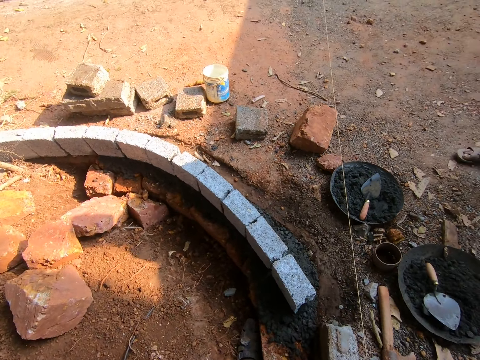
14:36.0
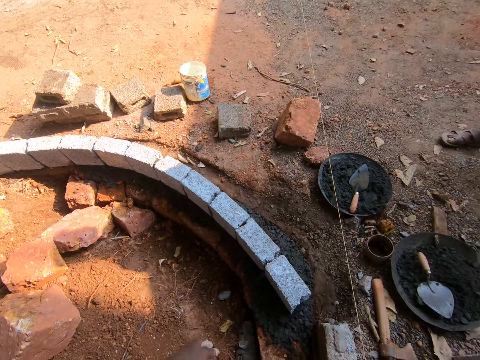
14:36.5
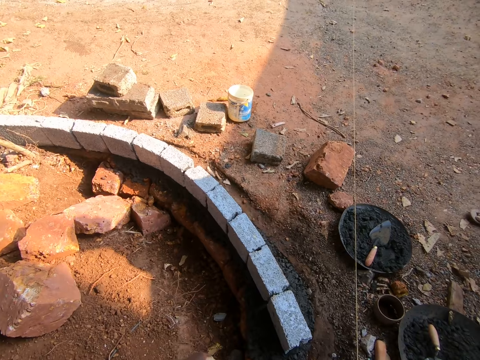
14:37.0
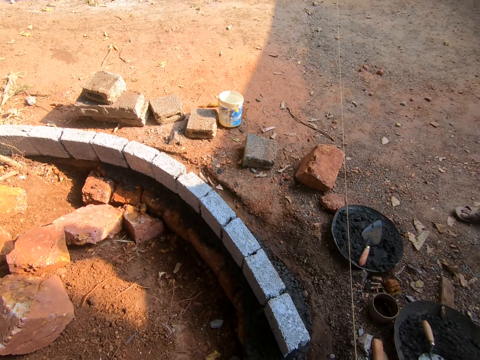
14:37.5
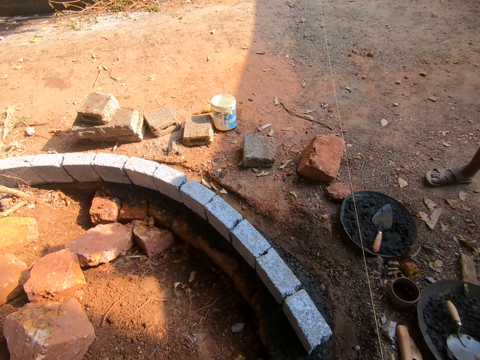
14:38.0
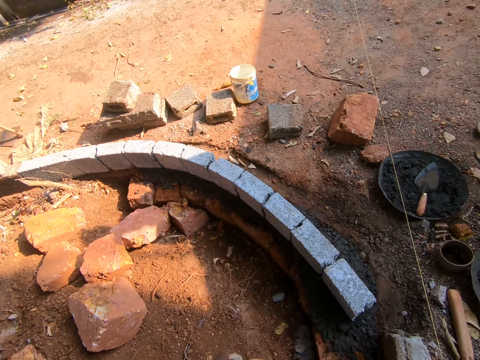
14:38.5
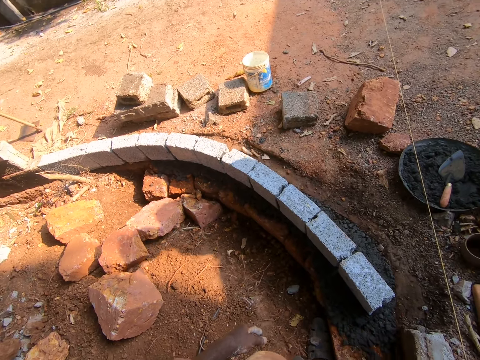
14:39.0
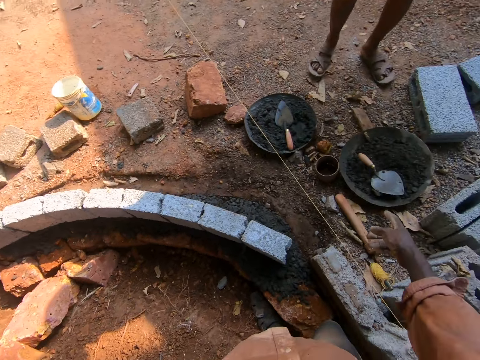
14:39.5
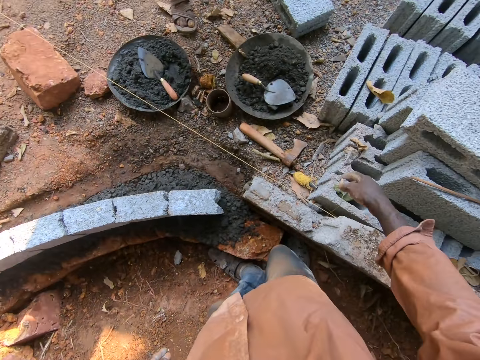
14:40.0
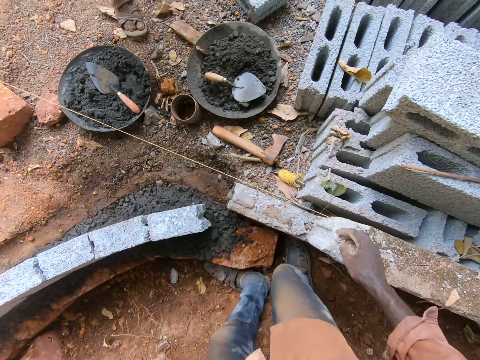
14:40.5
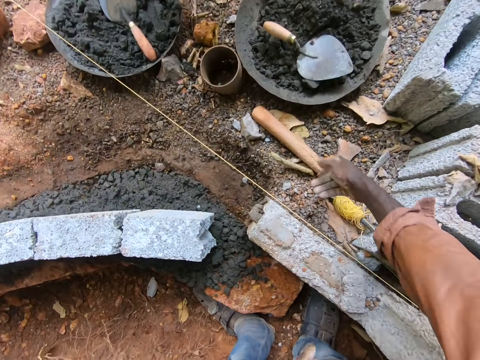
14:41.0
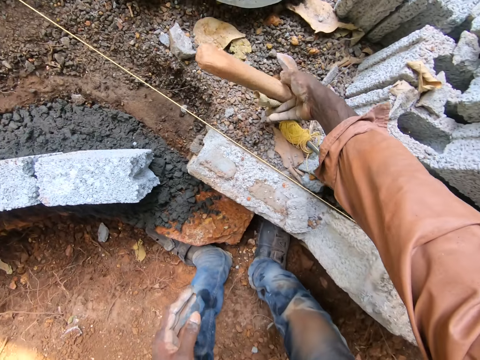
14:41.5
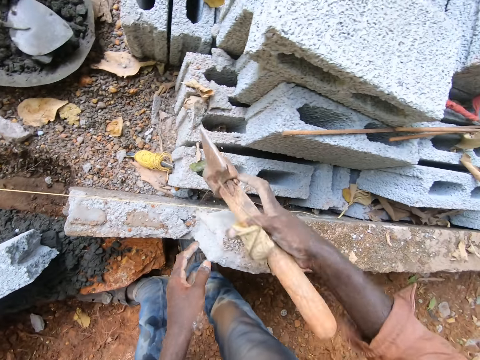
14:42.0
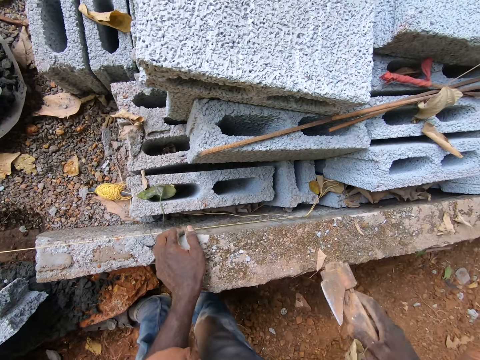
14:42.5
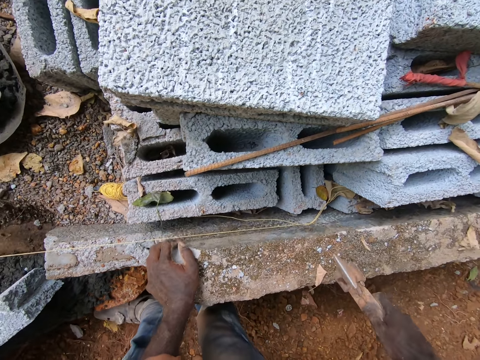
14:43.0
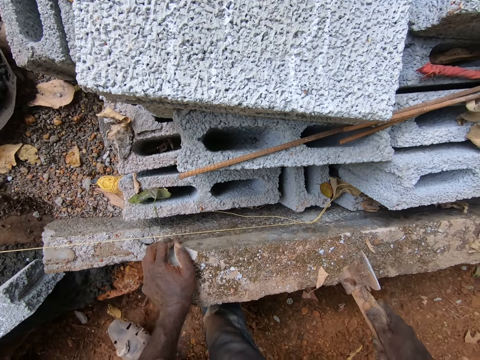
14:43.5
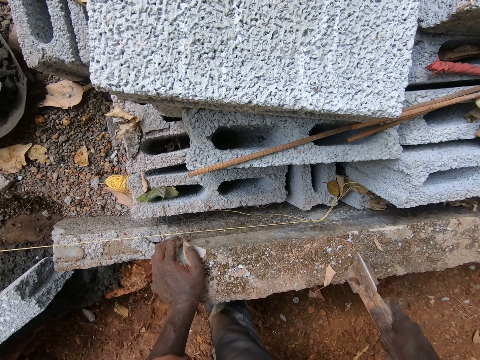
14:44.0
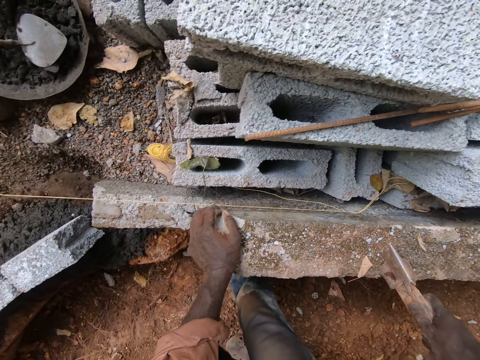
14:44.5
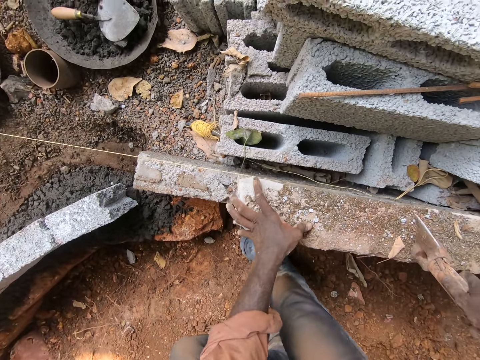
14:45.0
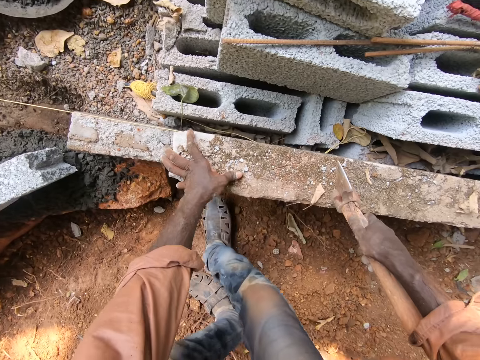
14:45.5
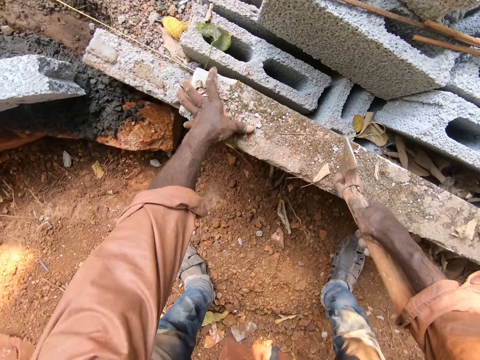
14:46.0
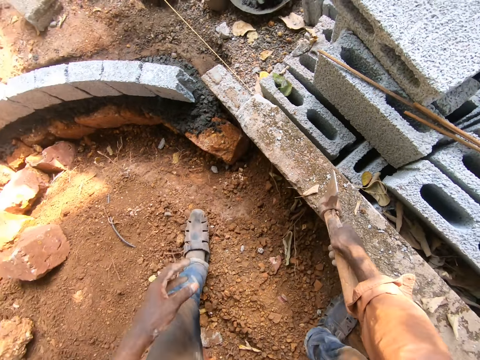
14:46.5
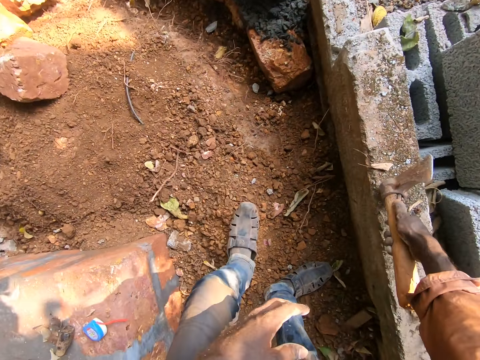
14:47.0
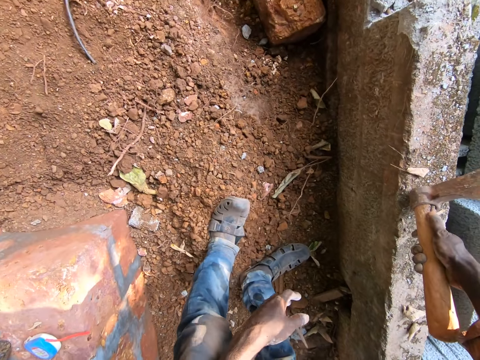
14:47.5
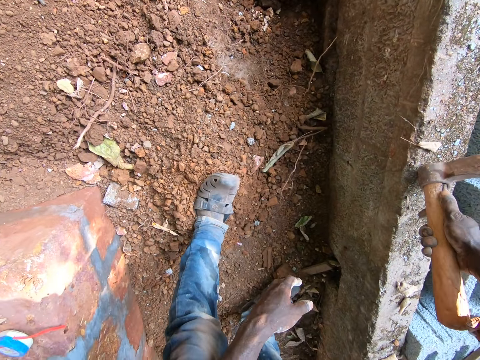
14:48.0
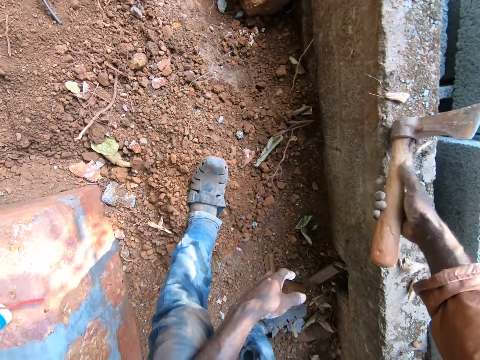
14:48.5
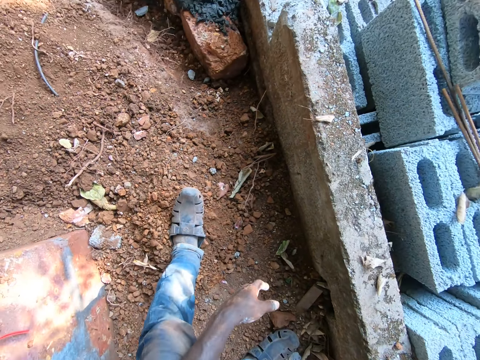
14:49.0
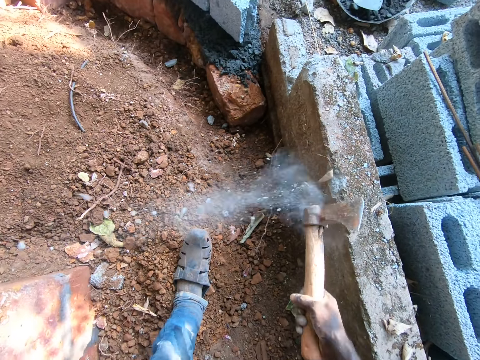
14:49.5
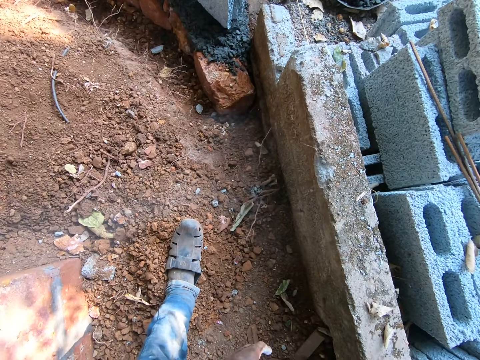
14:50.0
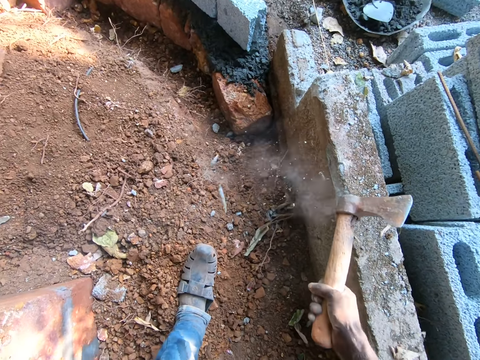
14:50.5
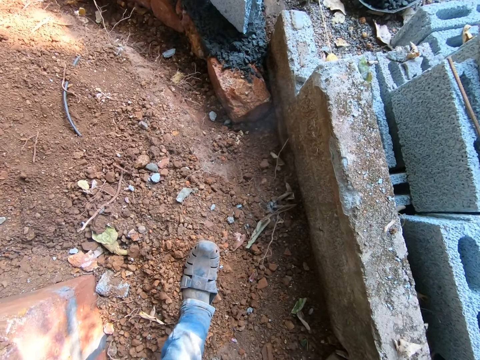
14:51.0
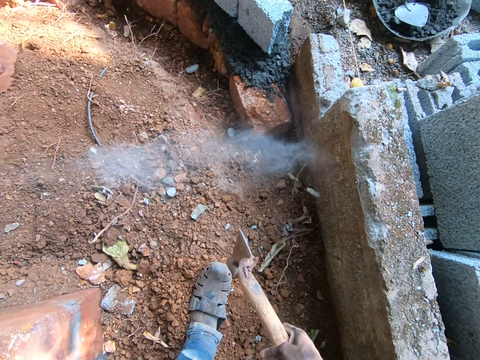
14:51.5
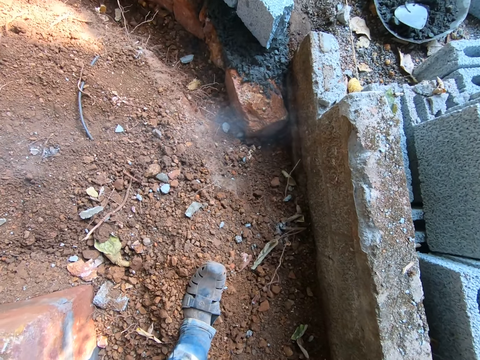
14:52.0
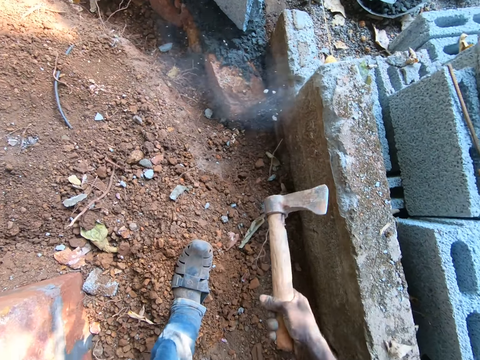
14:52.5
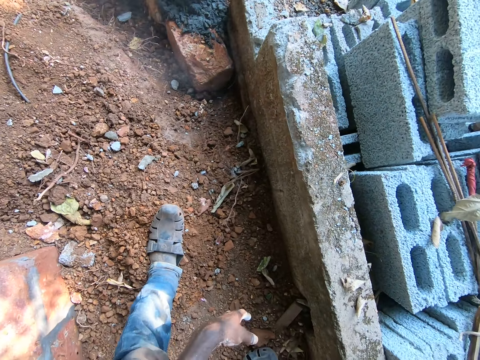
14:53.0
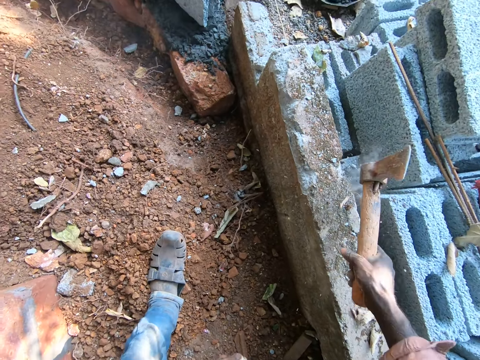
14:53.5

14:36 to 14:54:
The camera wearer picks an axe from the ground. They place hands on the brick. They interact with a person. They hold a brick. They interact with the person. They hit a brick wall with the axe.

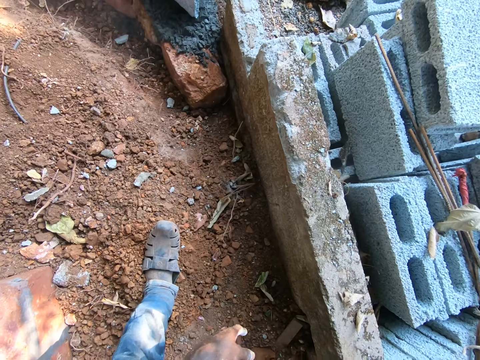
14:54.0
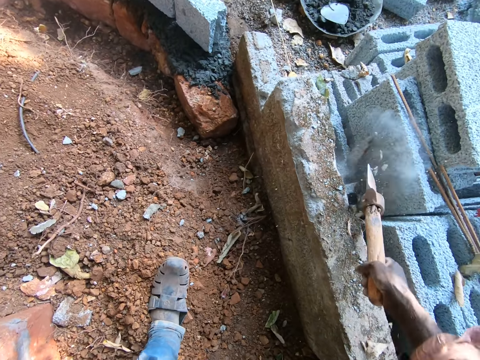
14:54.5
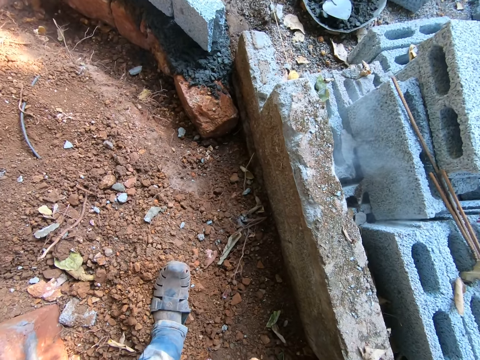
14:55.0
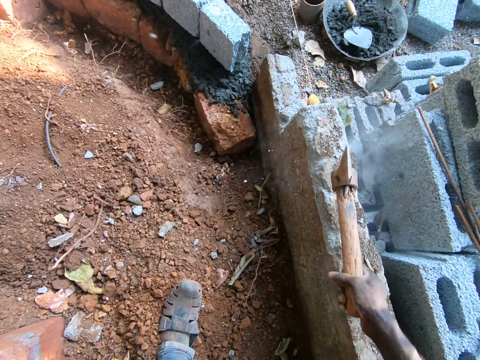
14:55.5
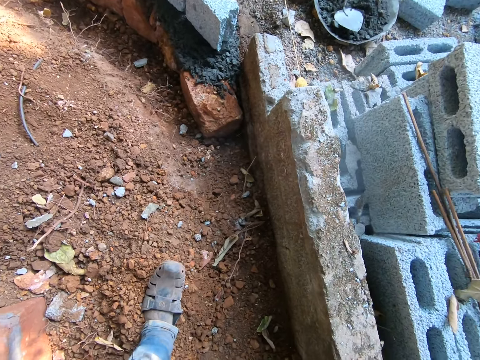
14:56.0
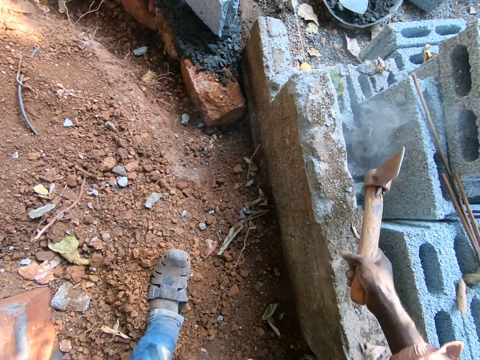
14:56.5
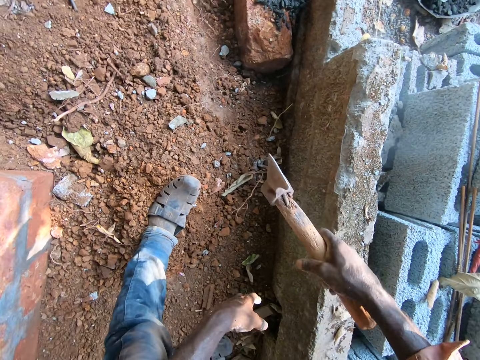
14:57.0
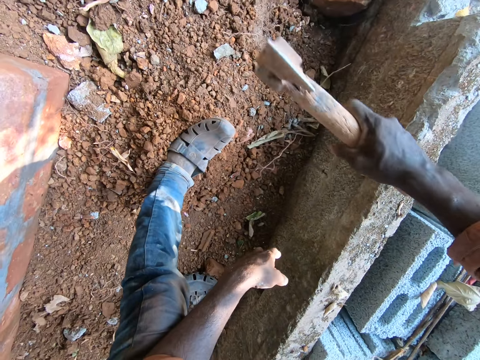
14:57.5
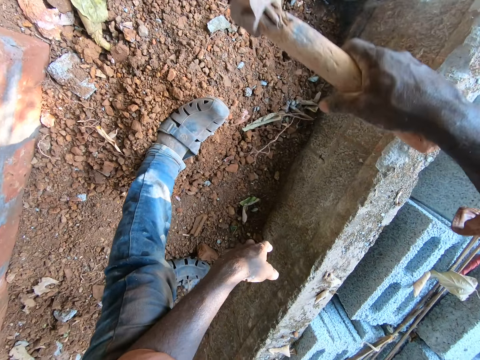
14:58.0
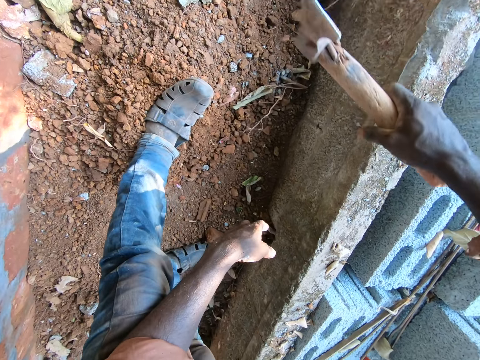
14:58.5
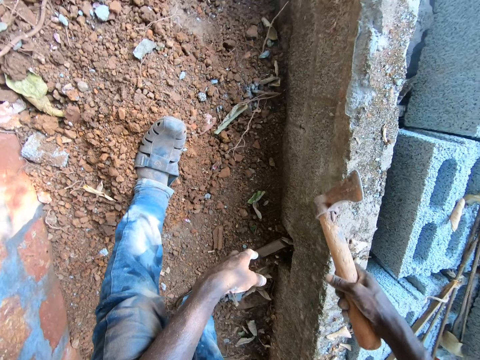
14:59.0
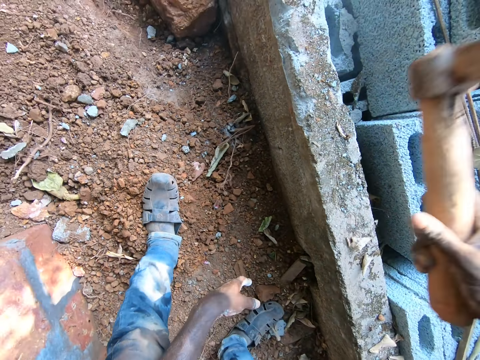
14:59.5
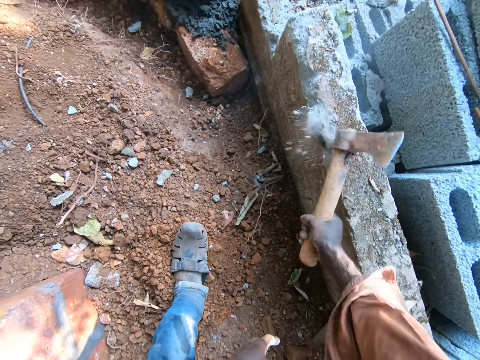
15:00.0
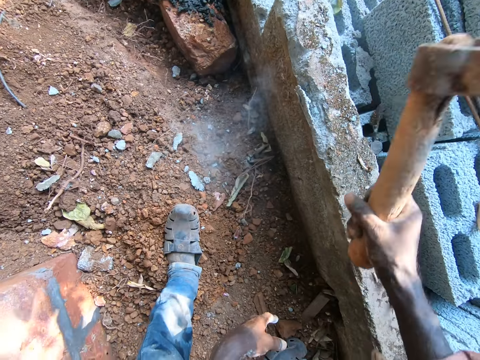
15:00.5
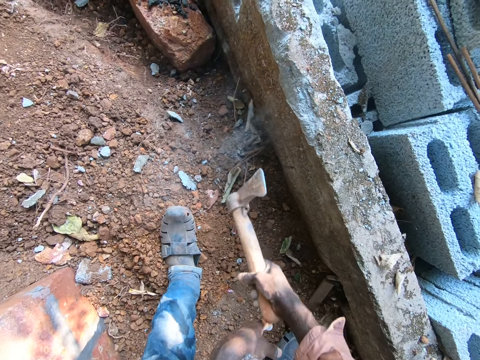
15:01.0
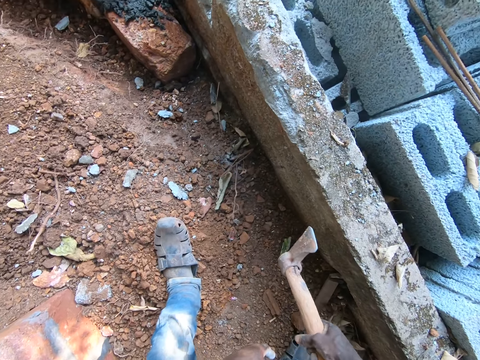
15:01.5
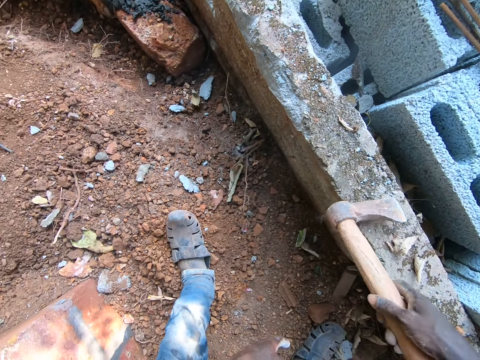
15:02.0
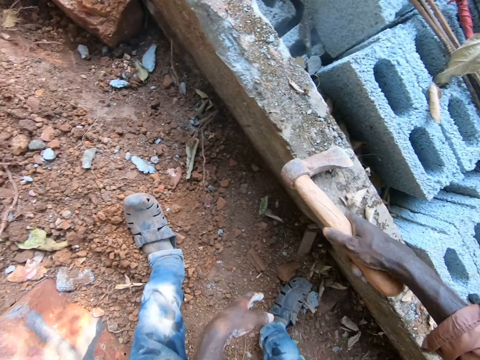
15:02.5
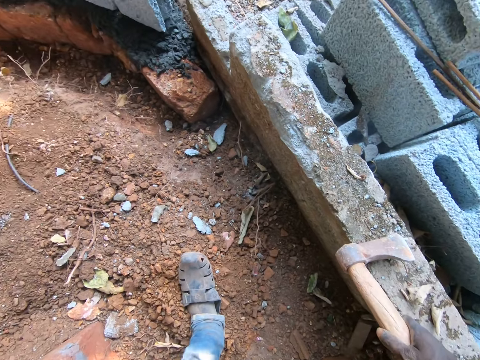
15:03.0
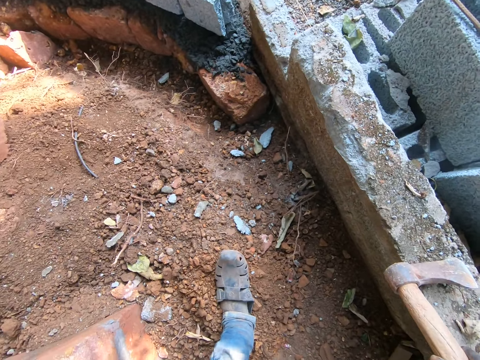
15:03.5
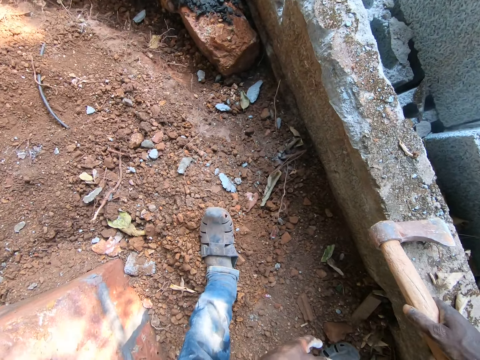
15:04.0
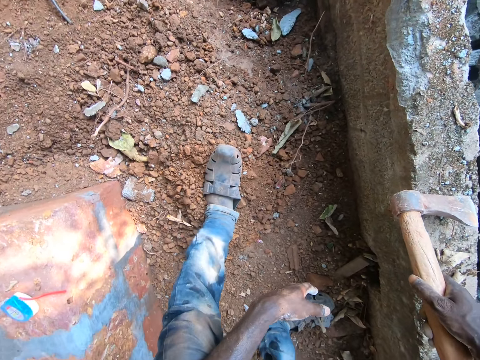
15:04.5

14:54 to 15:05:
The camera wearer looks around. They put the axe on the brick wall. They hold the axe on top of the brick. They look around.
